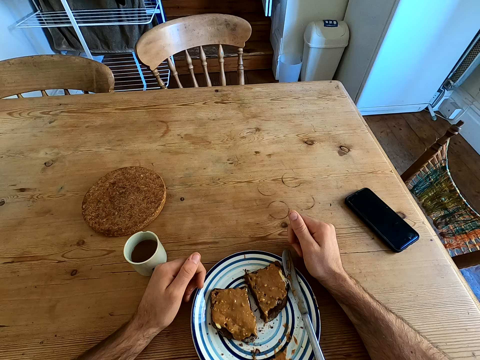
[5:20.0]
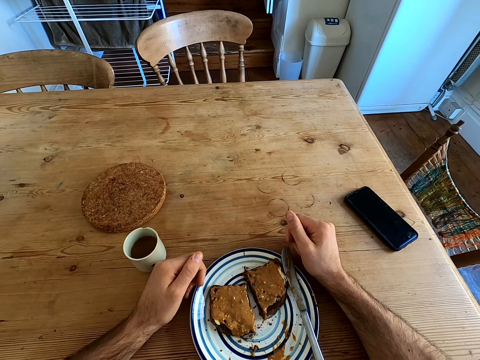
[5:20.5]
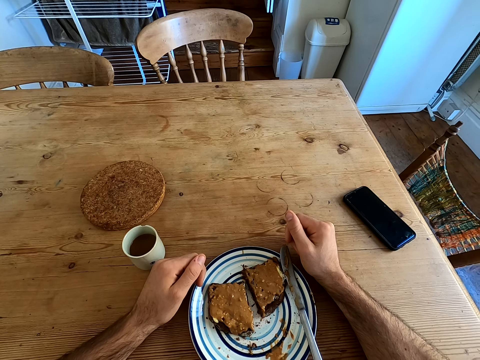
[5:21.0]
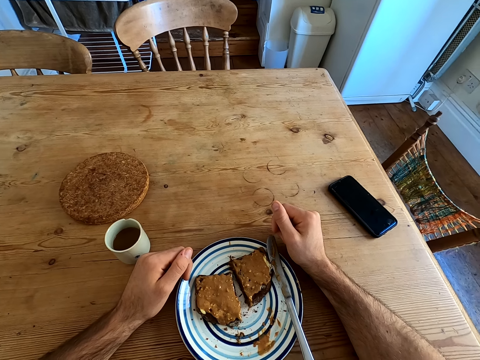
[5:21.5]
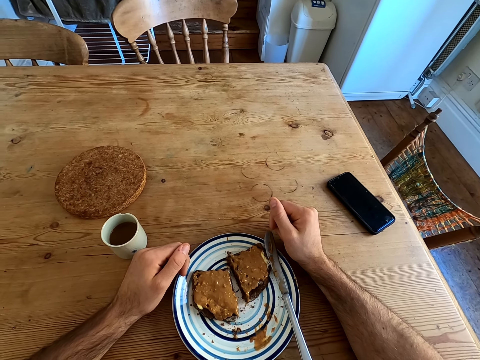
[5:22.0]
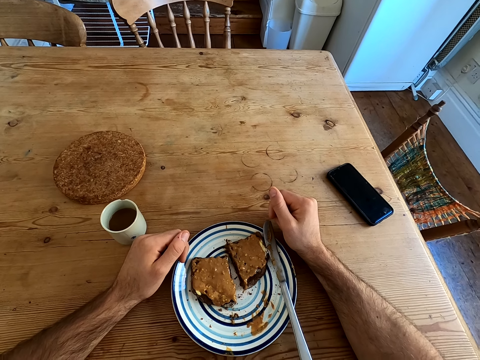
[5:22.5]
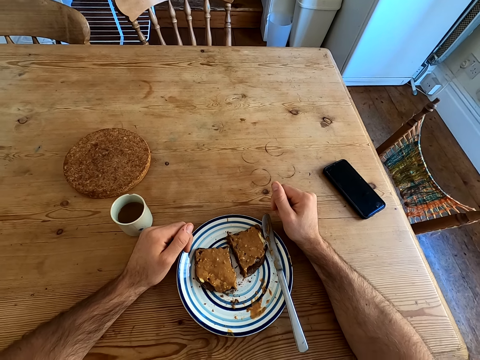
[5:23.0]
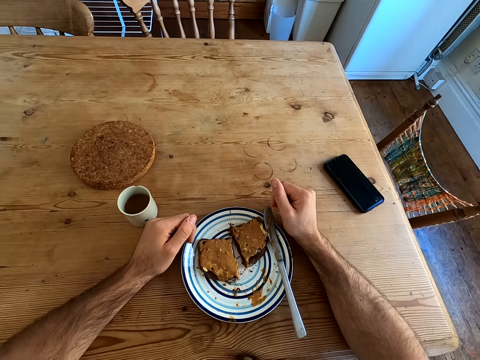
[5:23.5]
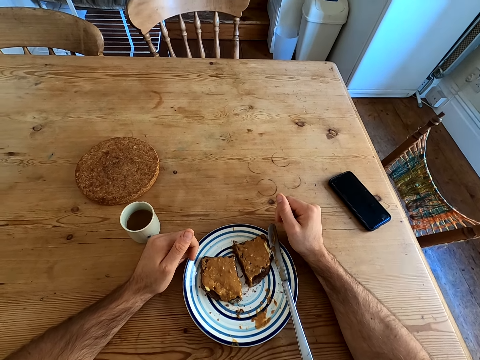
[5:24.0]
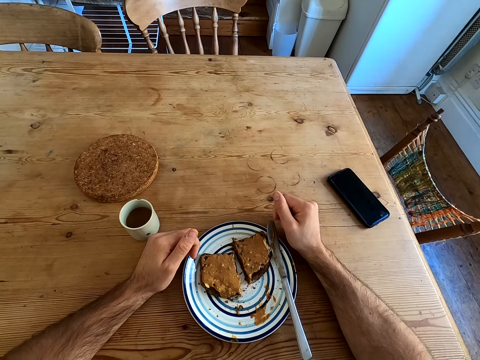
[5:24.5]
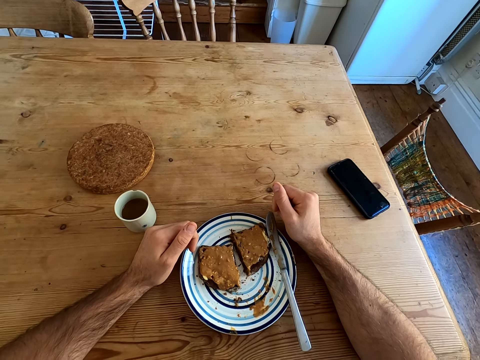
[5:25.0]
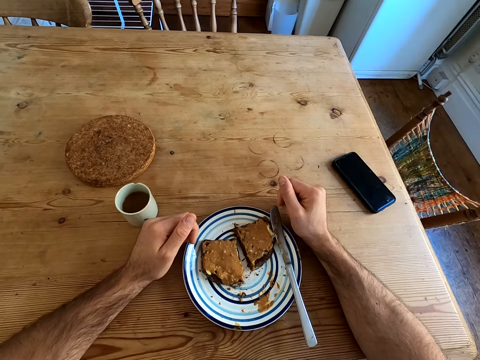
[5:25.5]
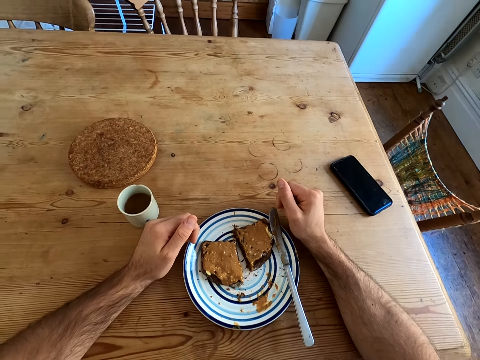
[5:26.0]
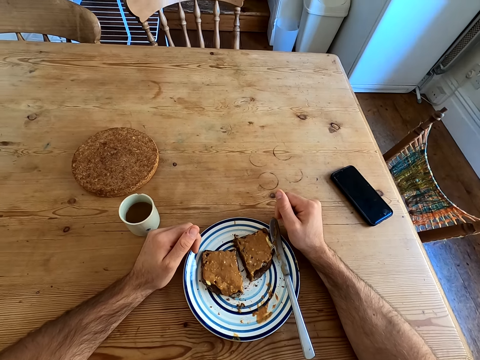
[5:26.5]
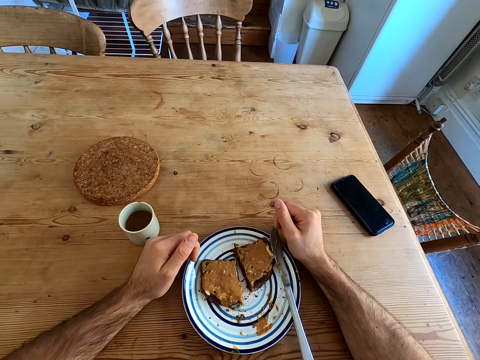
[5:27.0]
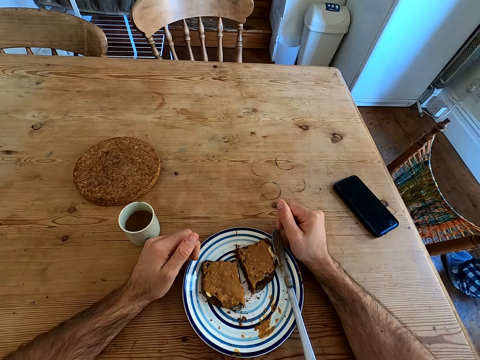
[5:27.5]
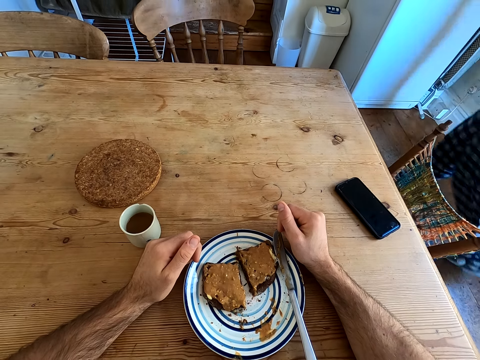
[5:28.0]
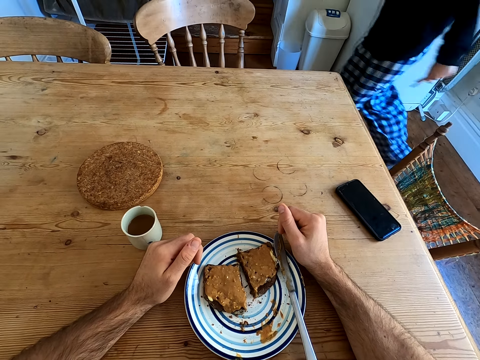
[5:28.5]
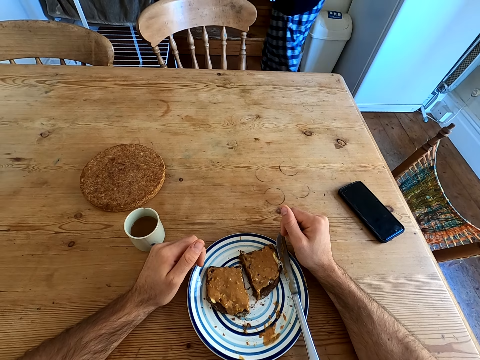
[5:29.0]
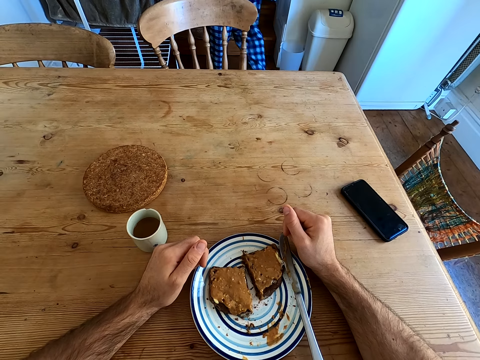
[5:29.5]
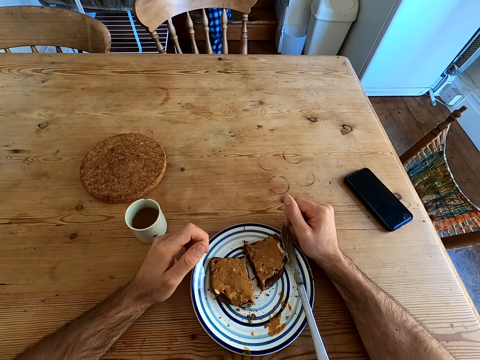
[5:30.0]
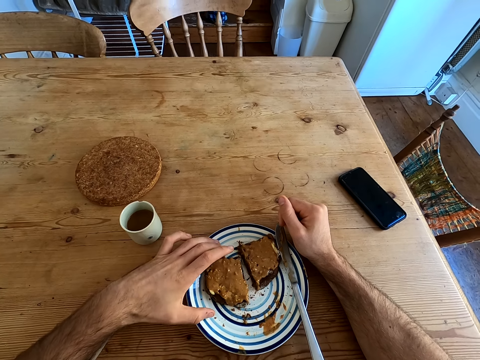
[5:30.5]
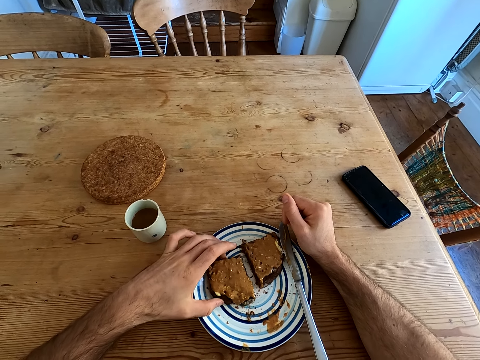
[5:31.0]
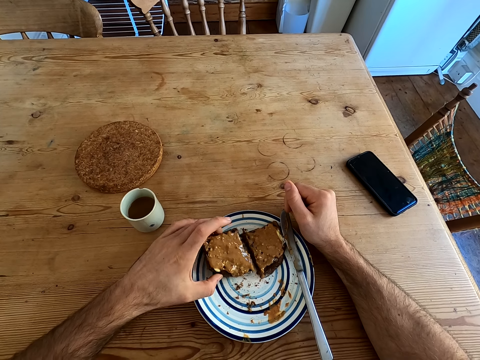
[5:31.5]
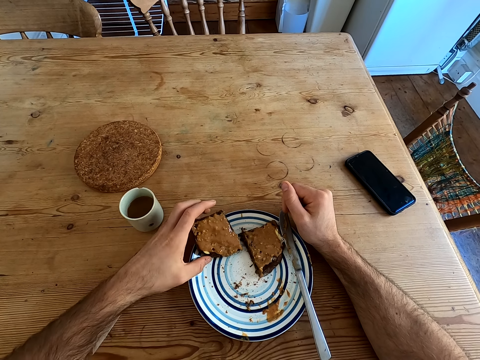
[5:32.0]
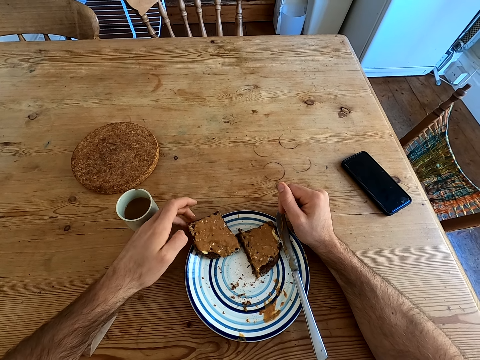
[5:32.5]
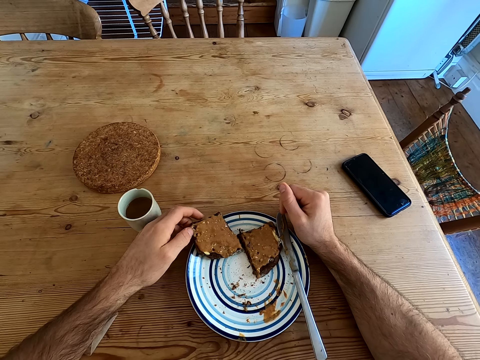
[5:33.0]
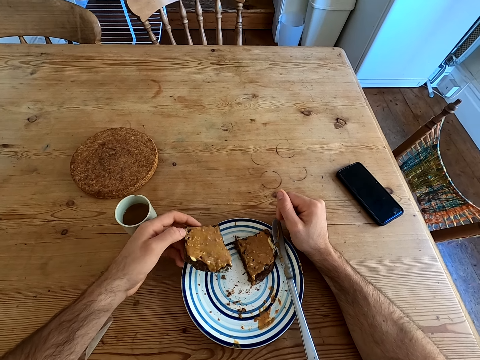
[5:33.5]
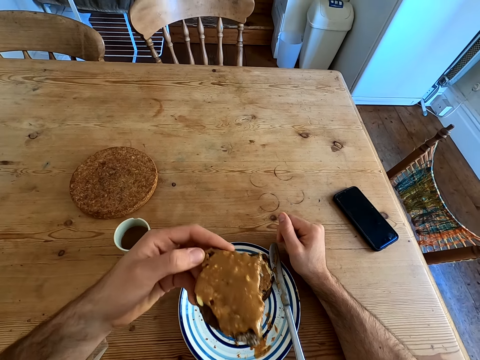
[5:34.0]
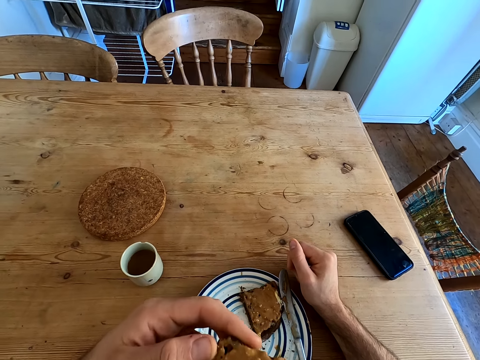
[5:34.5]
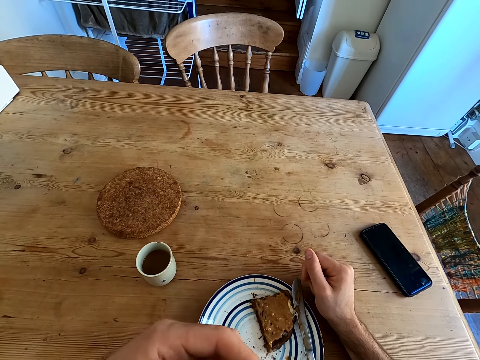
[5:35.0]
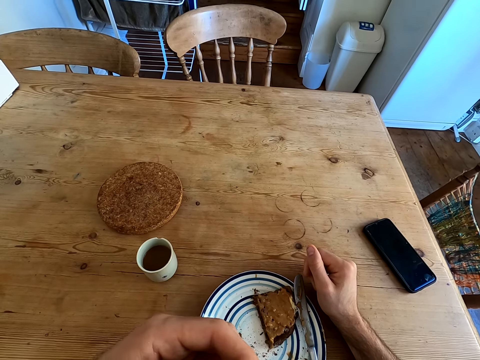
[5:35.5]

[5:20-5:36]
The camera wearer touches the bread. They take the bread. They look at the bread. They lift the bread. They bite the bread.

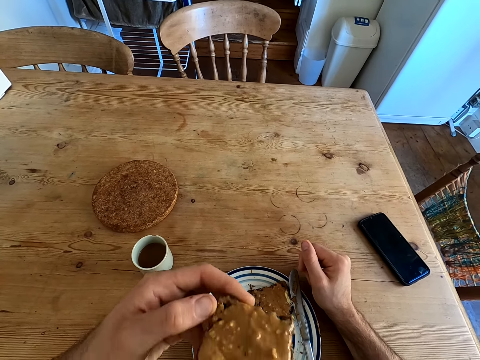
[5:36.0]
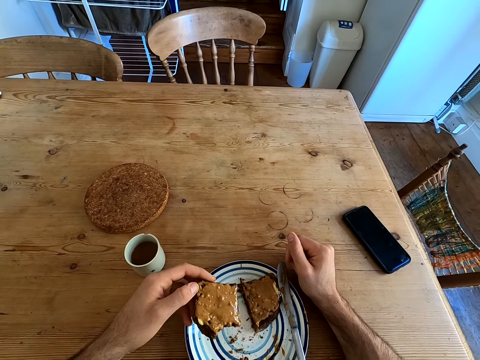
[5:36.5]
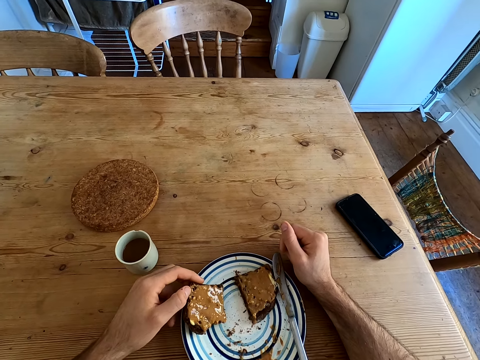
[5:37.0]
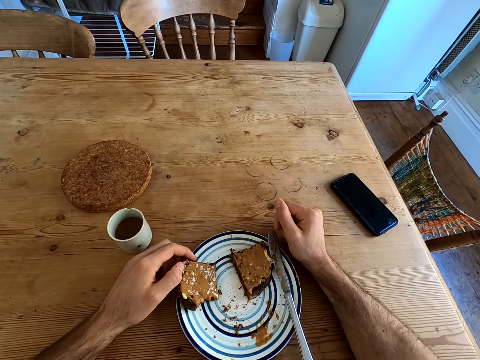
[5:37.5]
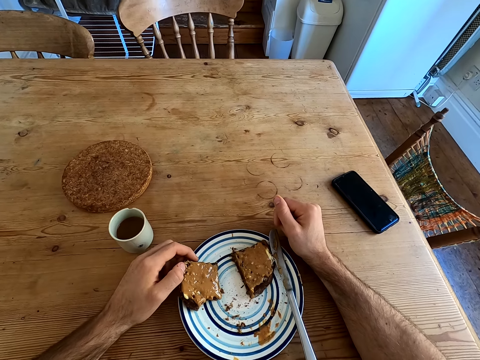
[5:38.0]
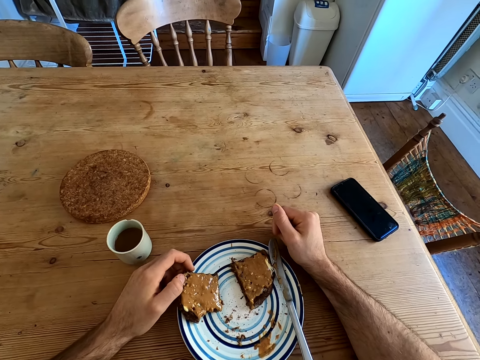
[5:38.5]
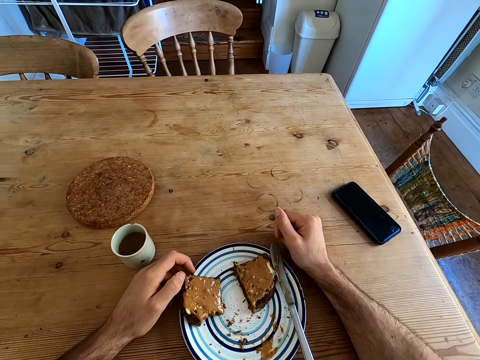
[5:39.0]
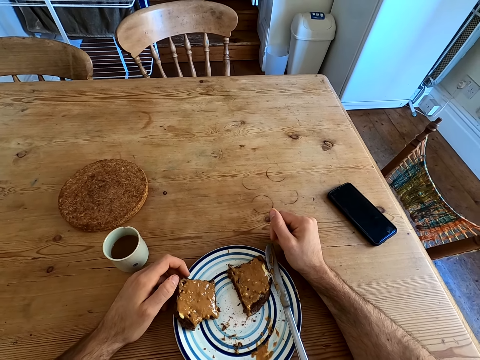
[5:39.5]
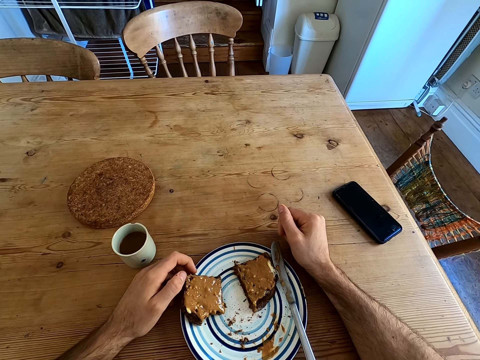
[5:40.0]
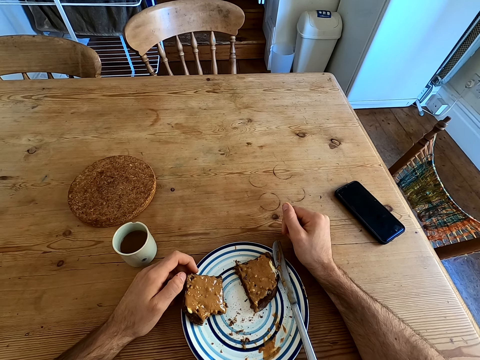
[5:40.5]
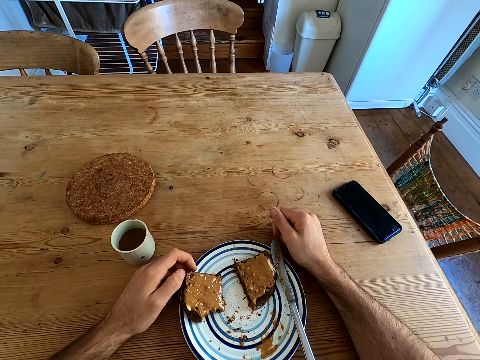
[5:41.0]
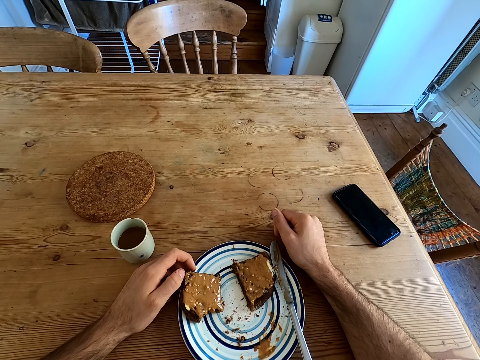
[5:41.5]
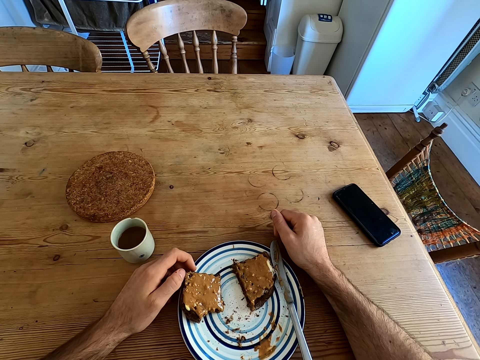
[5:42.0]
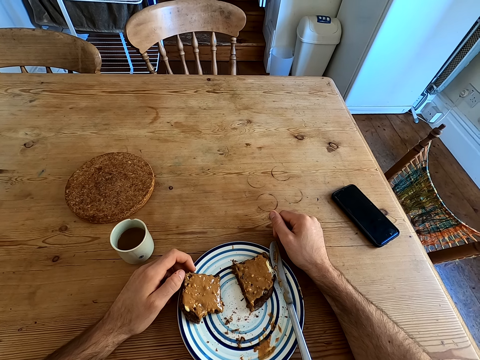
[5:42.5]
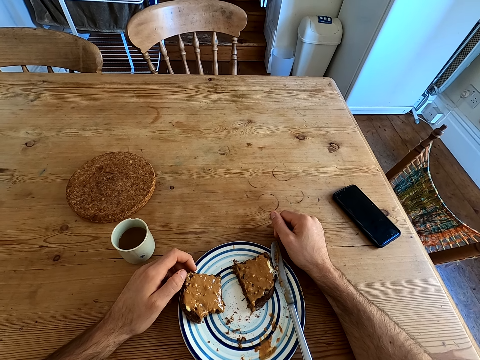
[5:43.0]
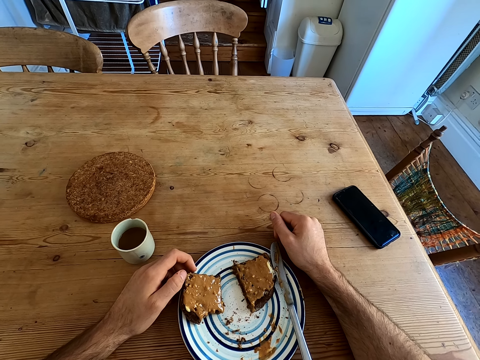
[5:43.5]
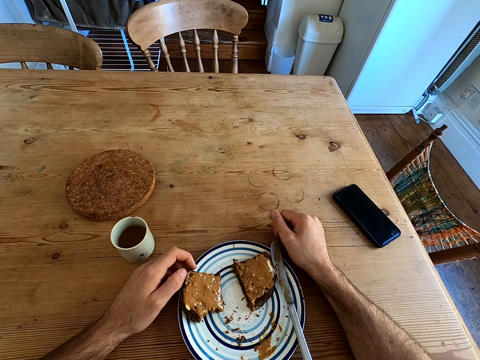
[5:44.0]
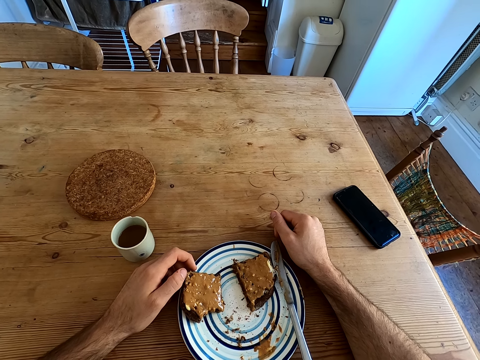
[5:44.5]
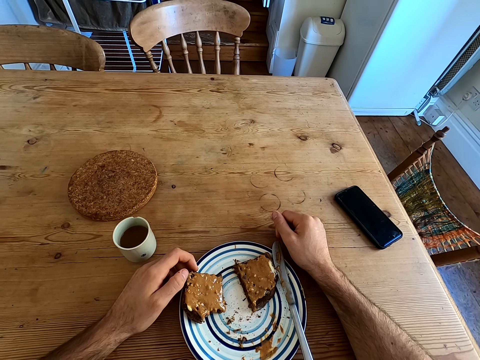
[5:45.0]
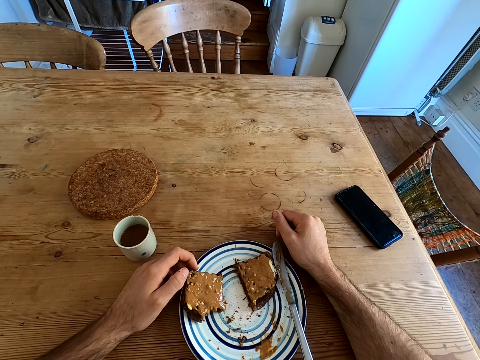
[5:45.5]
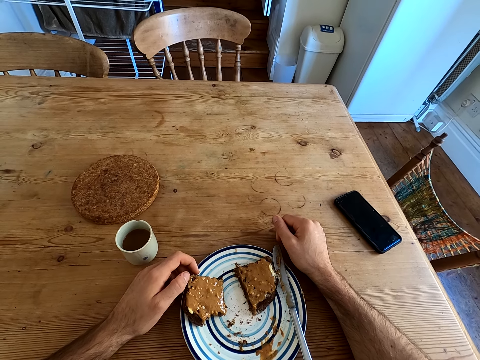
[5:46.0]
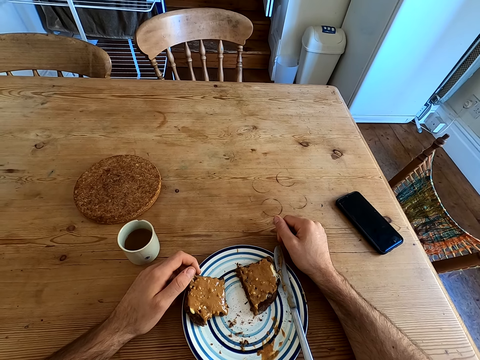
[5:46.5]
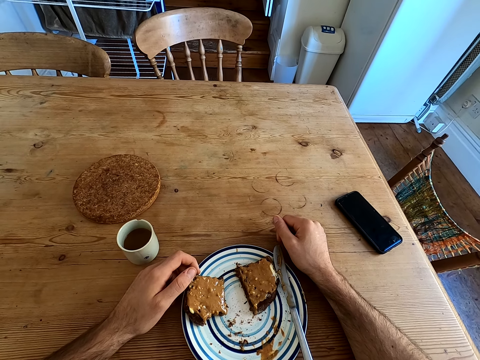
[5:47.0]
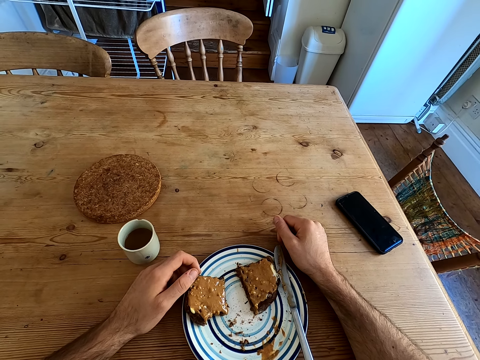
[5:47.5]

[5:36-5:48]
The camera wearer moves the left hand. They place the bread on the plate on the table. They look at the bread.
